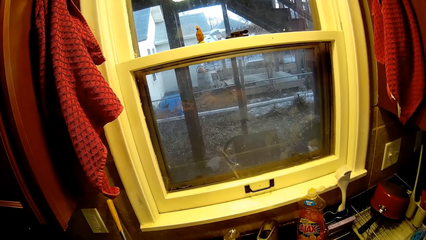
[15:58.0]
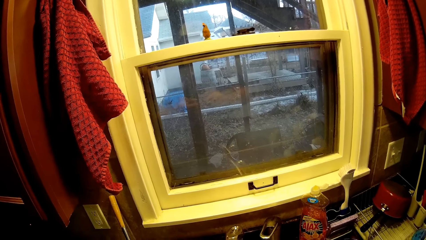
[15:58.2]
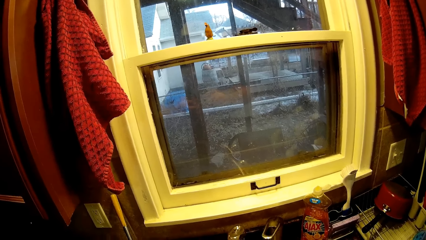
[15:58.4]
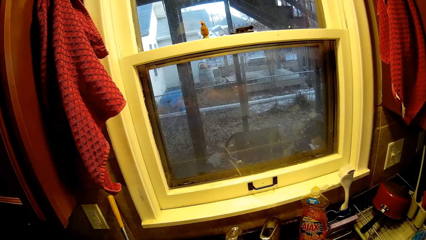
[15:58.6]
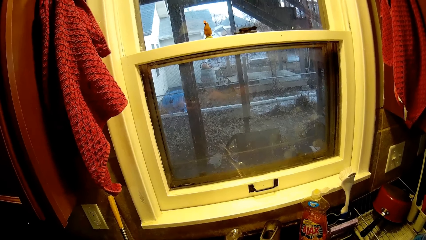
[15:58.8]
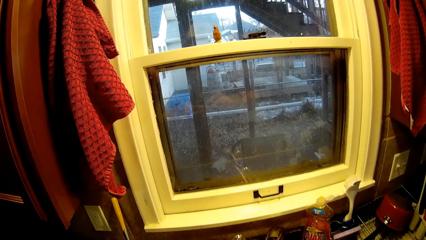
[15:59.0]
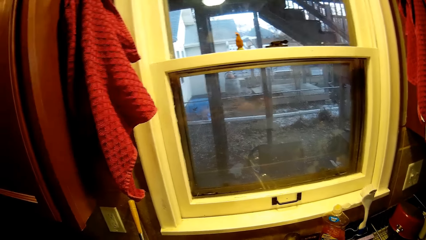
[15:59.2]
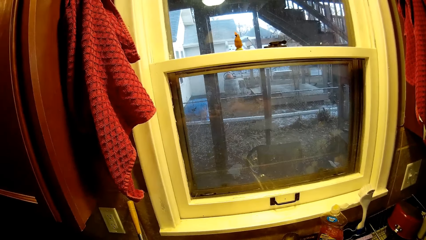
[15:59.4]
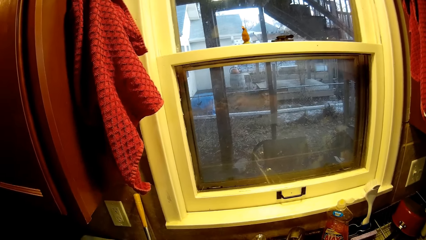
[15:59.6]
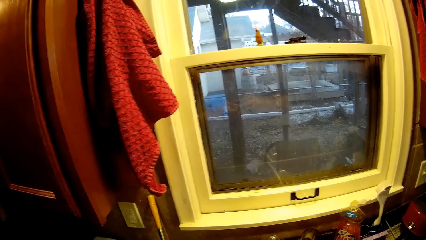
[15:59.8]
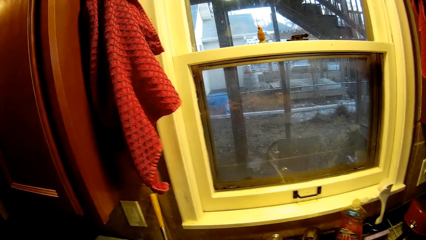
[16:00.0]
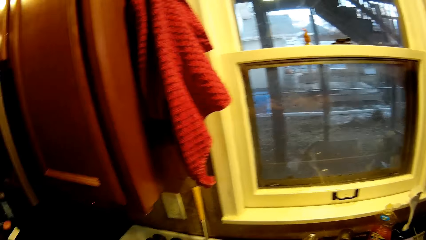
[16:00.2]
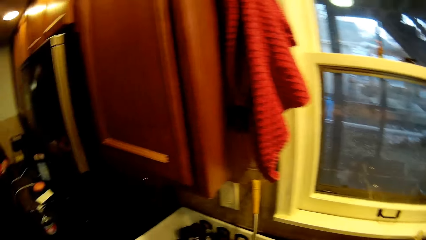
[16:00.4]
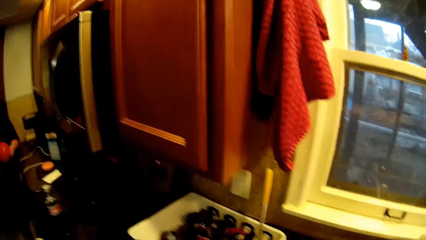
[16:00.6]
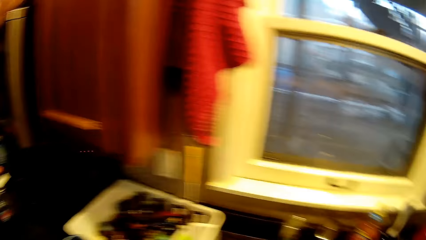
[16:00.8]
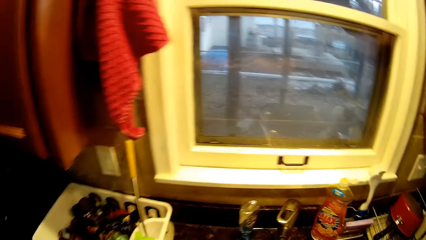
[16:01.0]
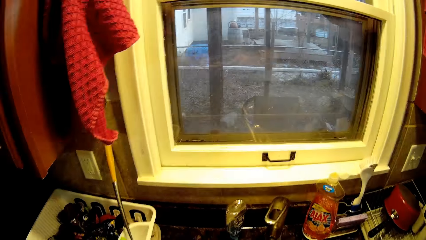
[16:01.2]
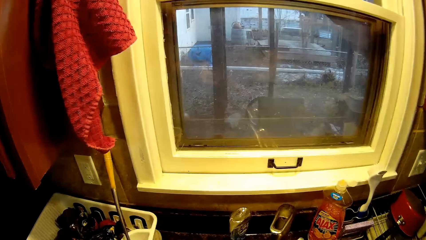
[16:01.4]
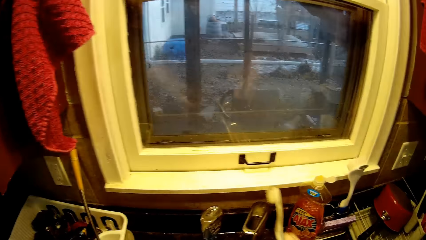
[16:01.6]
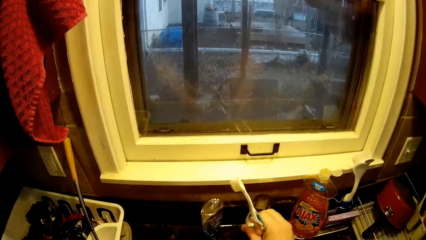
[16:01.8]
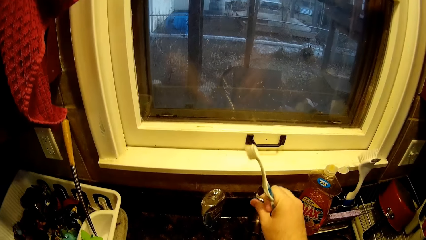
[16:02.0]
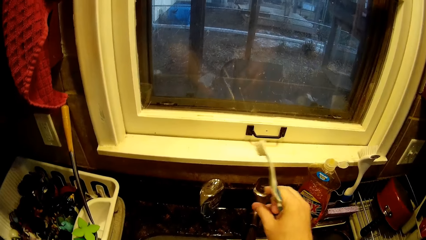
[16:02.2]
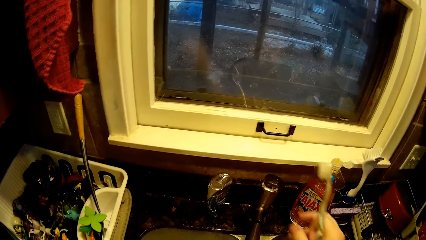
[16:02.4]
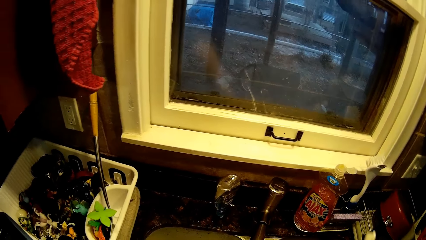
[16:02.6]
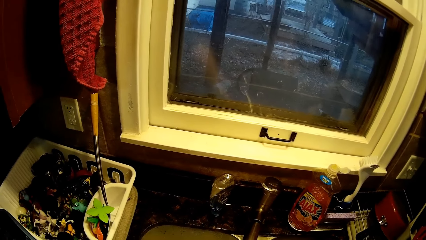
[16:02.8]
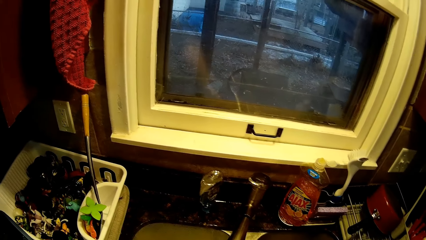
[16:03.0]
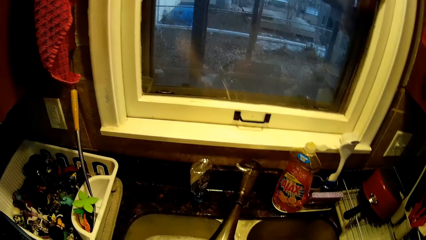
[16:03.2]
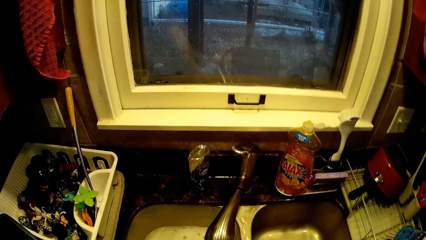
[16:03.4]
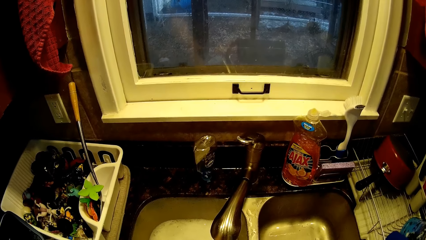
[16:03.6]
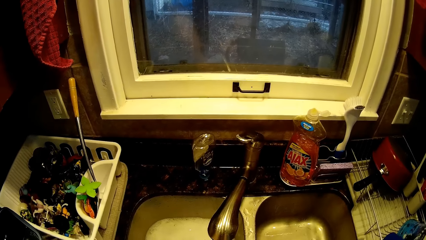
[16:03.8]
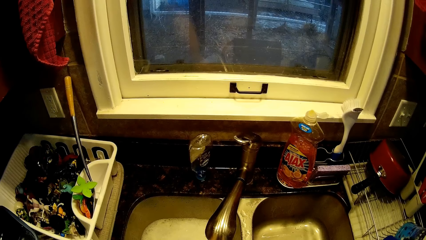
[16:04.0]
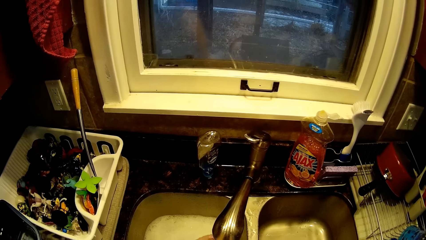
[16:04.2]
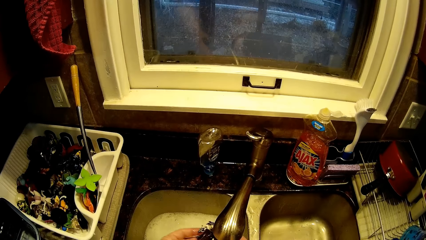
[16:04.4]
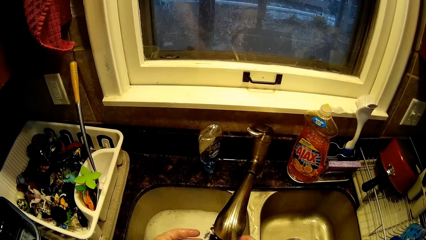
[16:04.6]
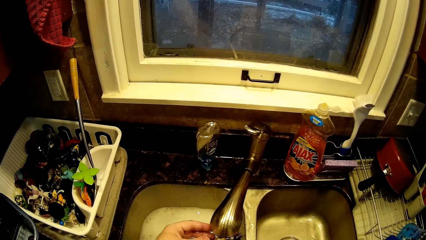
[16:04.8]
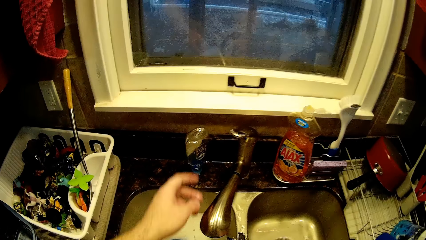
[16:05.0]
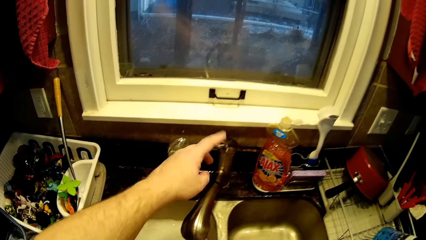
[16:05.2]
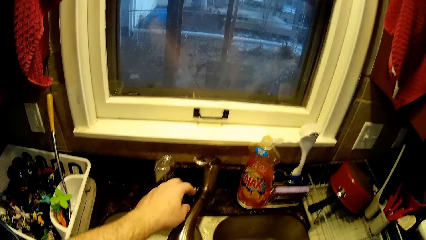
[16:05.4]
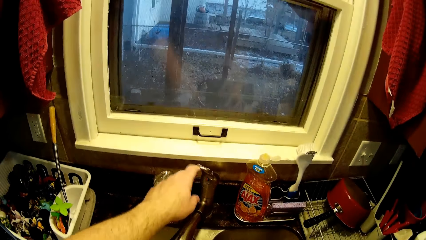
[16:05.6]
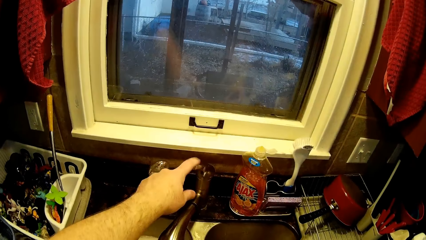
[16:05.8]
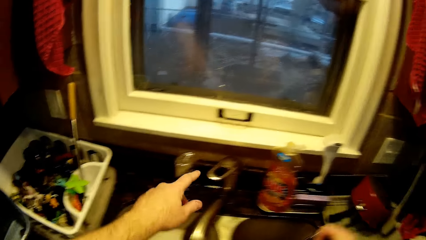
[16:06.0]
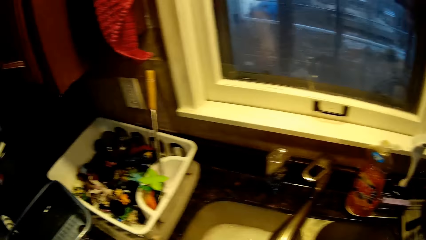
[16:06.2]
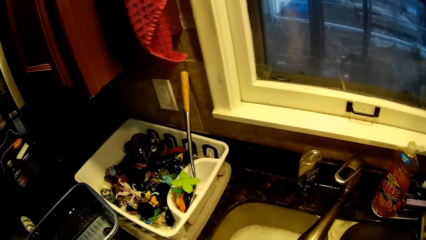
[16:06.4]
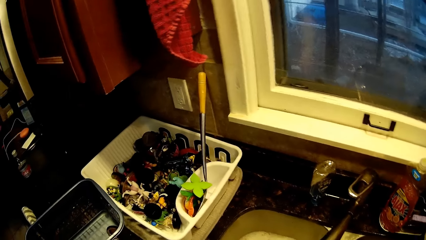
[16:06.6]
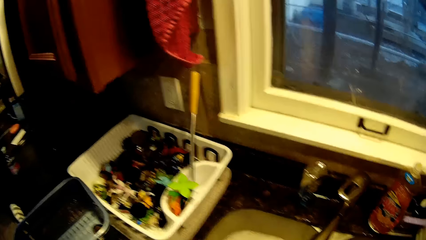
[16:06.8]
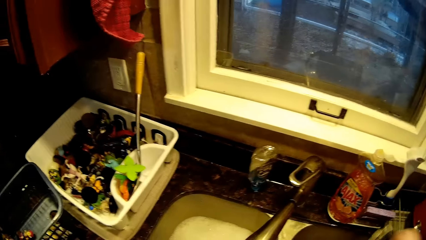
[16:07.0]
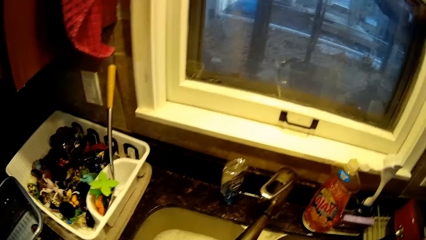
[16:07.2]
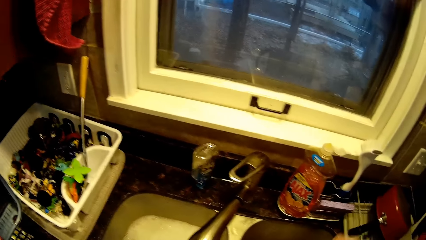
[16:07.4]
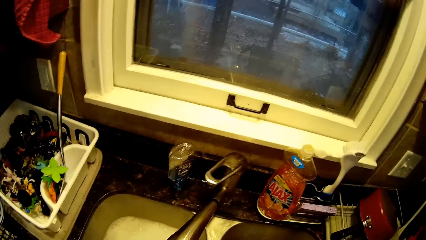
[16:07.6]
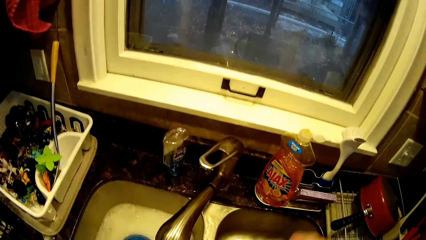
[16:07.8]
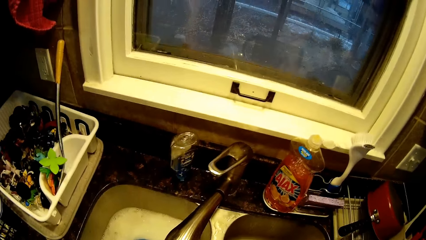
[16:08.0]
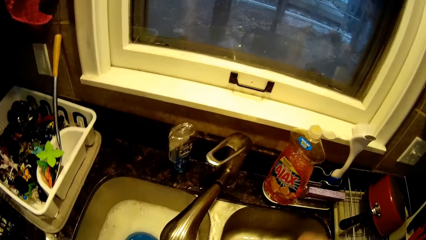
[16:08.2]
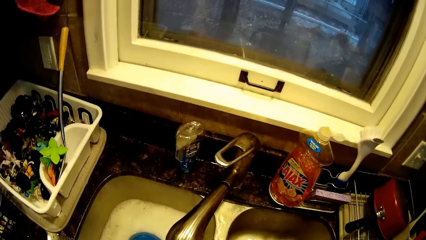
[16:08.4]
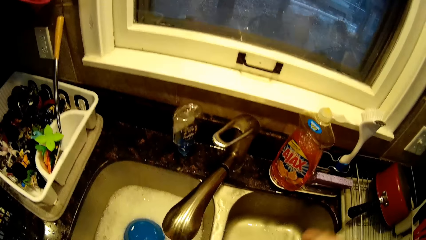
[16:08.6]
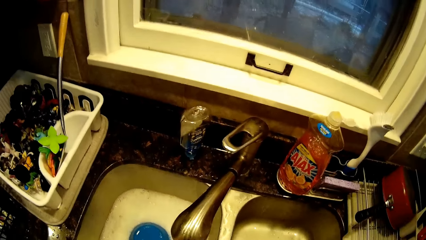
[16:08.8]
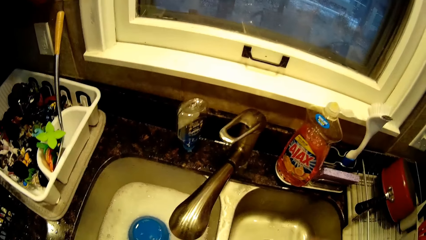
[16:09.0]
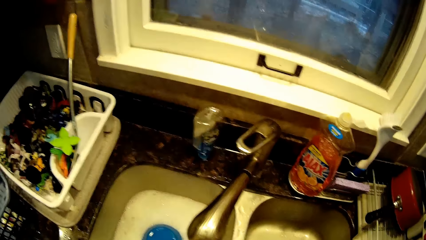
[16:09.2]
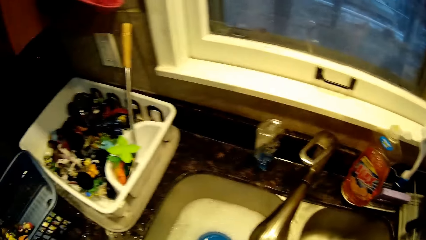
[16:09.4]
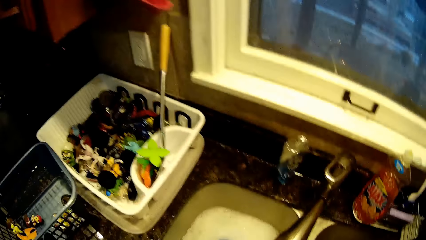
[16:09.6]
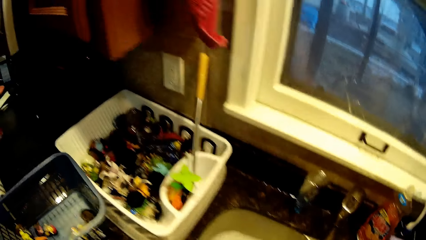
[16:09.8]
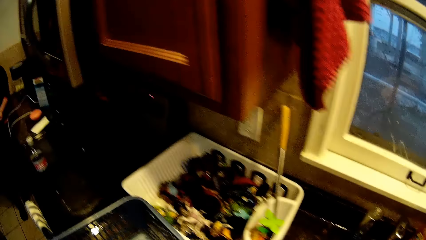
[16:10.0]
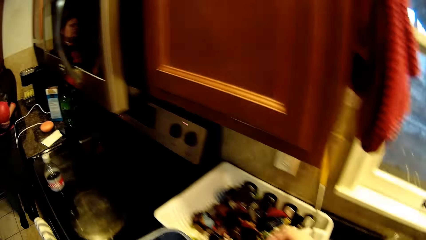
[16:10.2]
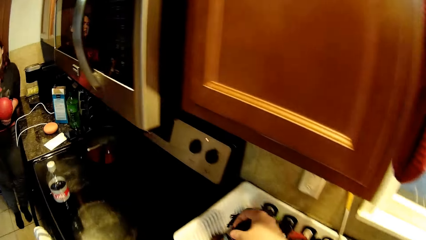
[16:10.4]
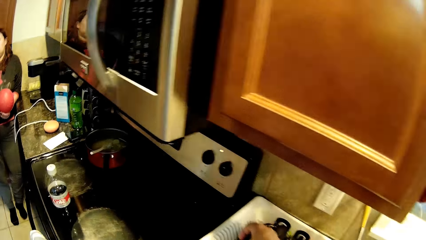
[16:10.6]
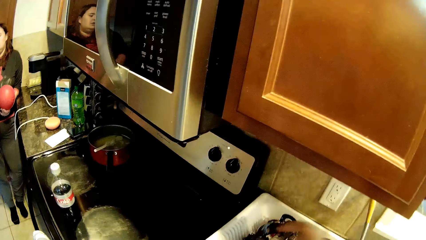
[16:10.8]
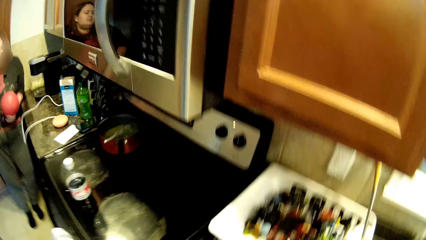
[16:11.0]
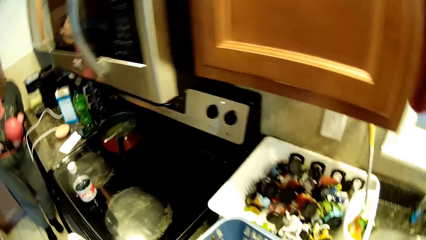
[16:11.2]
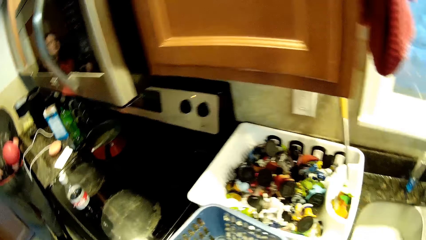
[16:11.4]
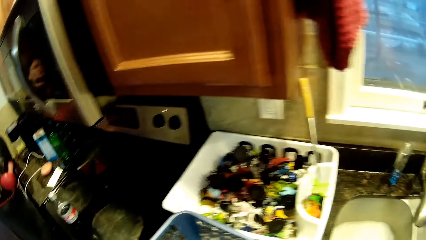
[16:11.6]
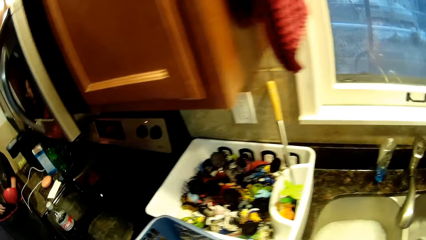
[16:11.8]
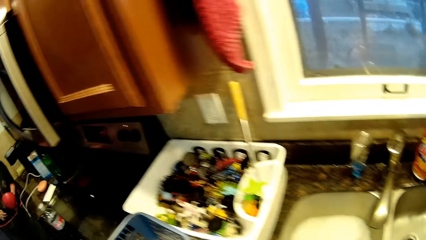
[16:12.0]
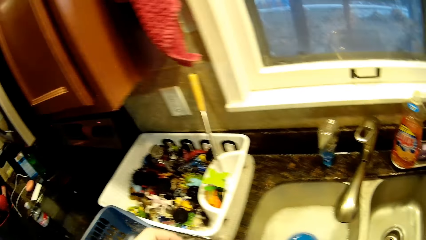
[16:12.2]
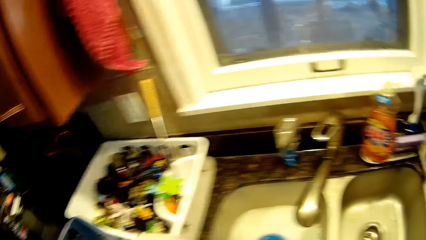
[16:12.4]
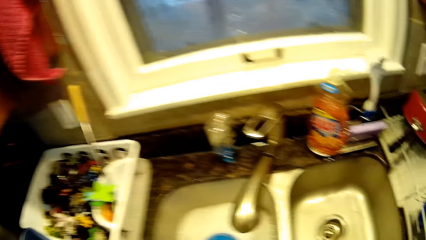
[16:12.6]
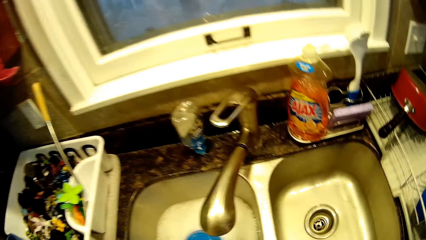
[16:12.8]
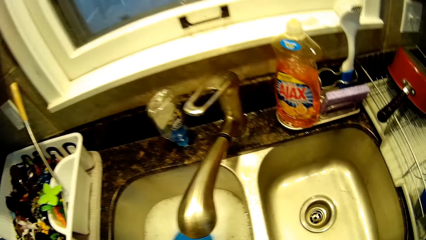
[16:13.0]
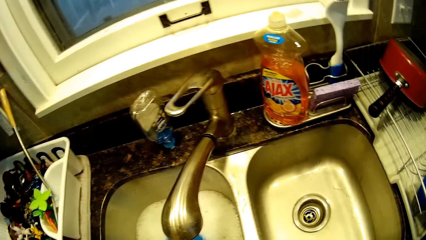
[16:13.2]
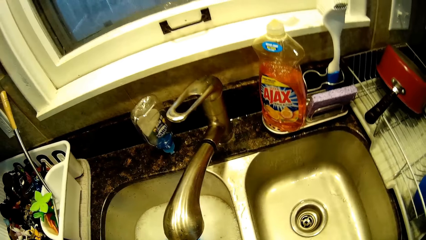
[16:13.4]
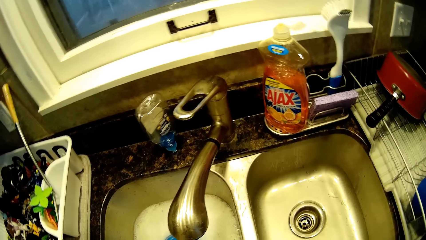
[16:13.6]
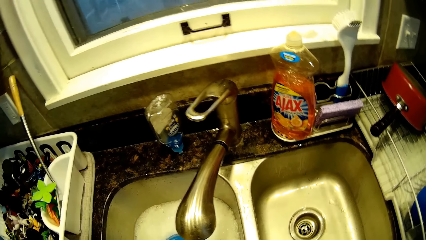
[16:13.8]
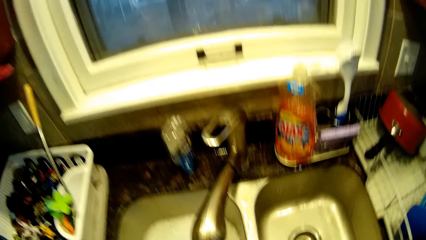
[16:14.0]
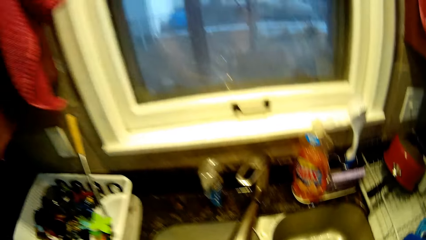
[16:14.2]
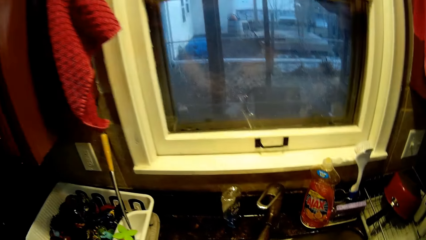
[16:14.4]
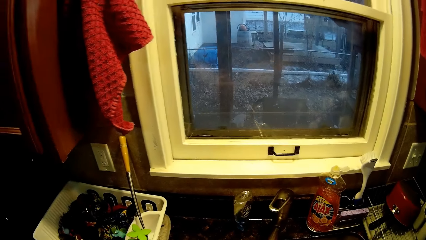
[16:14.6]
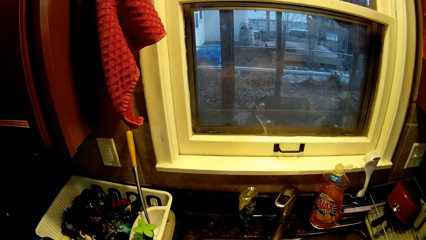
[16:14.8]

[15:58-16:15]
The camera wearer opens a tap of water. They rinse a toy. They close the tap of water. They shake the toy. They put down the toy in a dish rack. They take something in the basin.
